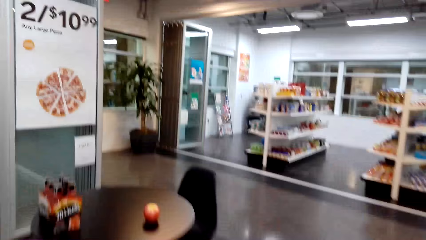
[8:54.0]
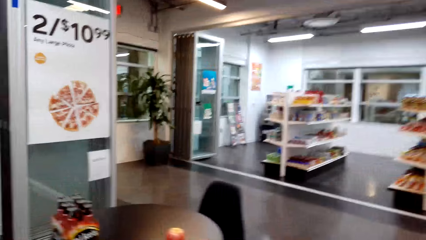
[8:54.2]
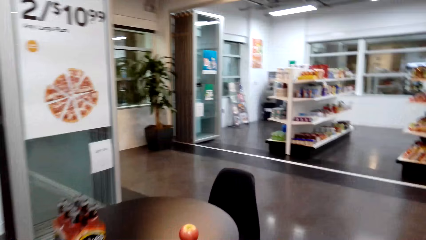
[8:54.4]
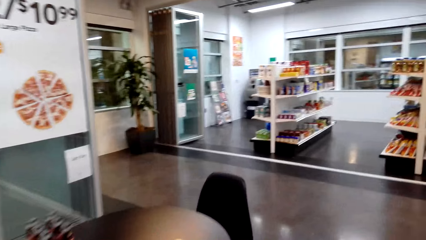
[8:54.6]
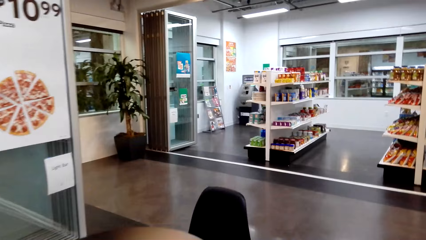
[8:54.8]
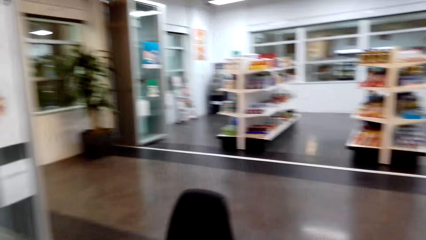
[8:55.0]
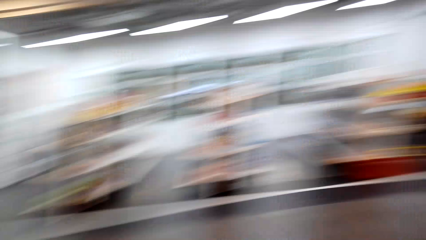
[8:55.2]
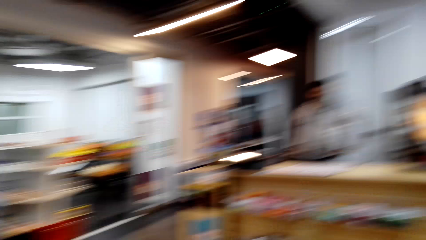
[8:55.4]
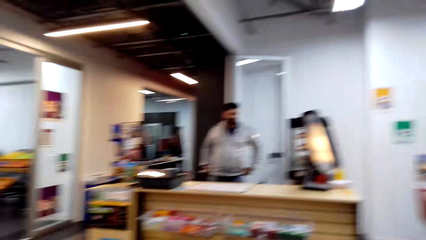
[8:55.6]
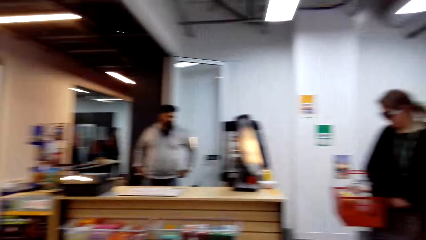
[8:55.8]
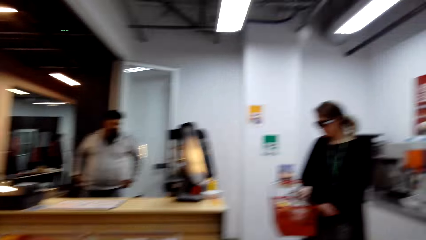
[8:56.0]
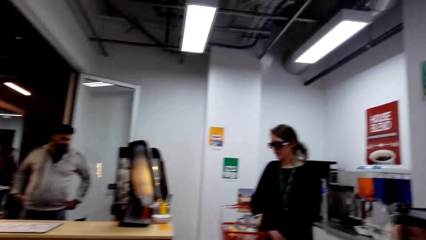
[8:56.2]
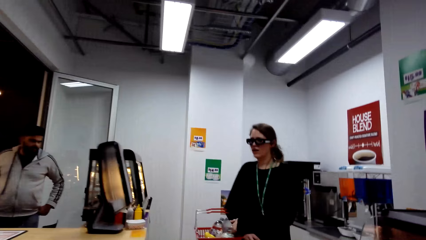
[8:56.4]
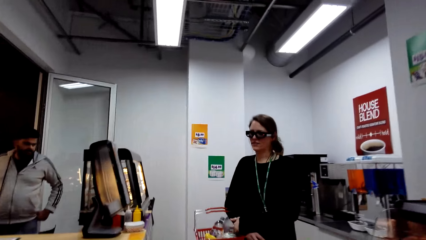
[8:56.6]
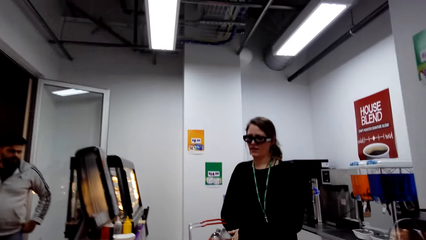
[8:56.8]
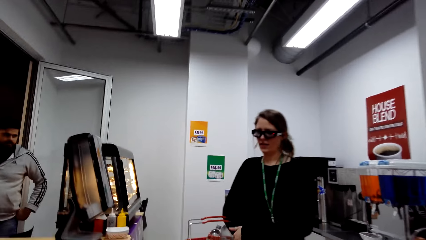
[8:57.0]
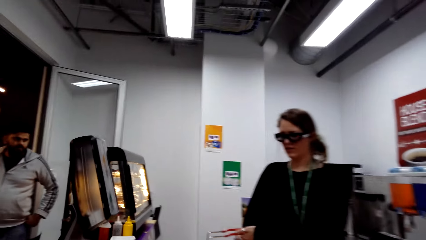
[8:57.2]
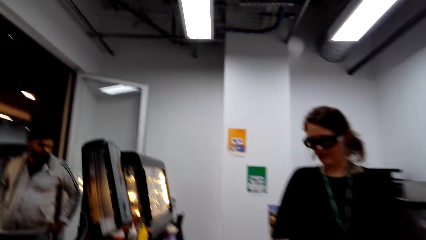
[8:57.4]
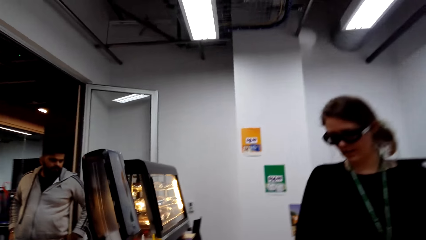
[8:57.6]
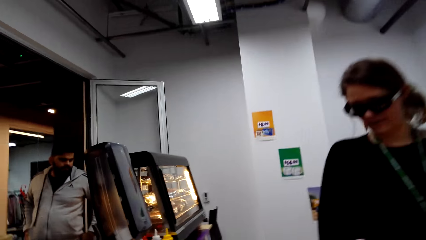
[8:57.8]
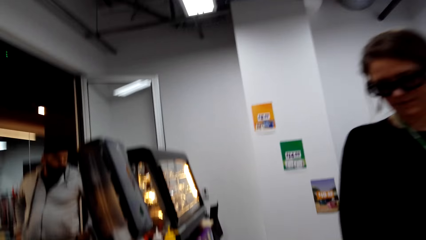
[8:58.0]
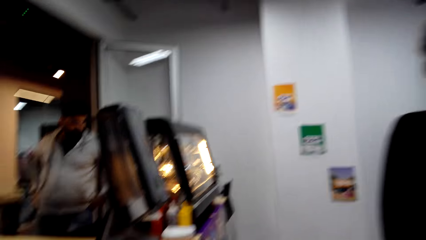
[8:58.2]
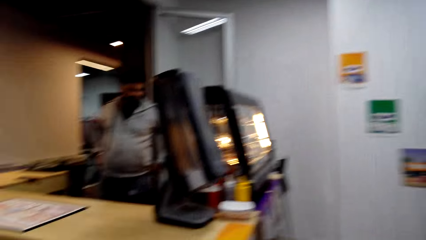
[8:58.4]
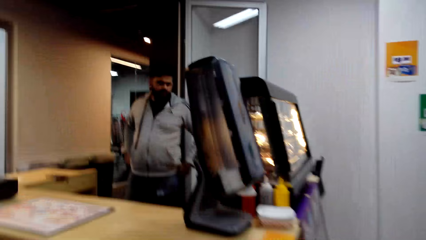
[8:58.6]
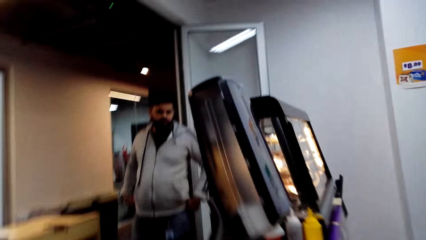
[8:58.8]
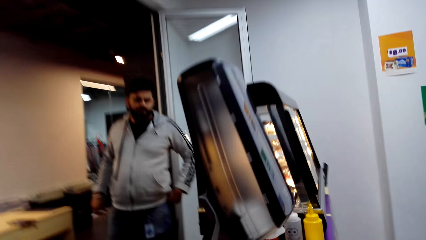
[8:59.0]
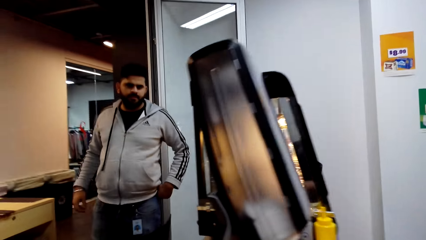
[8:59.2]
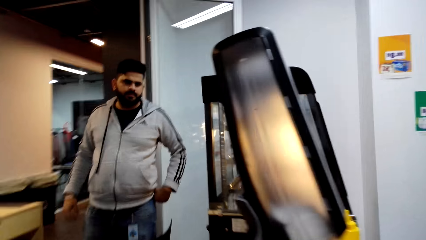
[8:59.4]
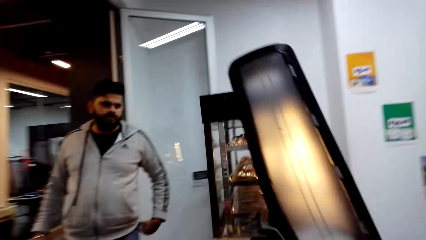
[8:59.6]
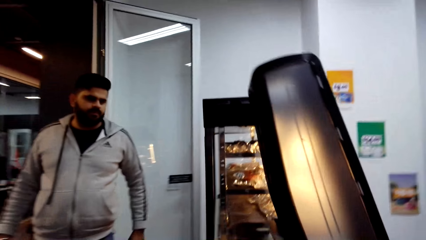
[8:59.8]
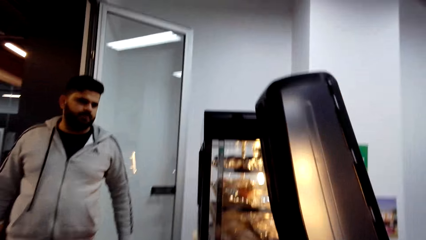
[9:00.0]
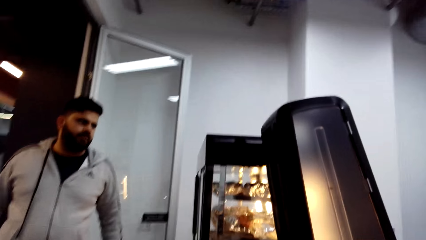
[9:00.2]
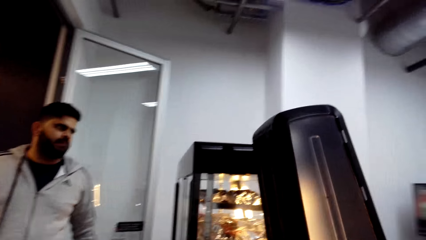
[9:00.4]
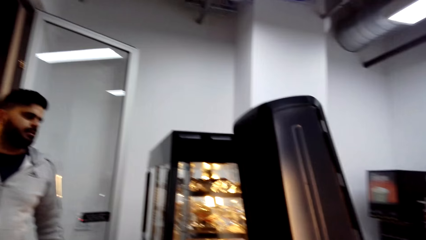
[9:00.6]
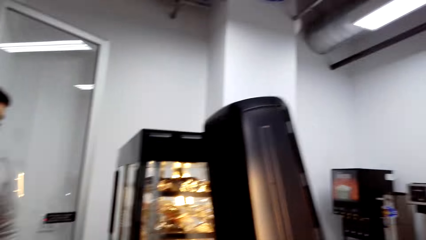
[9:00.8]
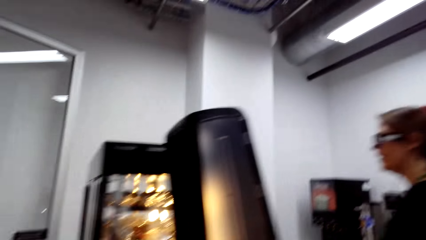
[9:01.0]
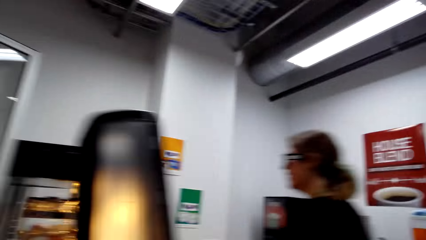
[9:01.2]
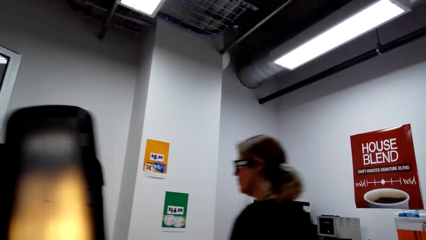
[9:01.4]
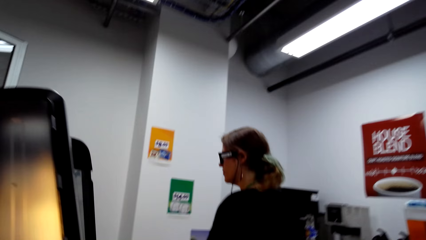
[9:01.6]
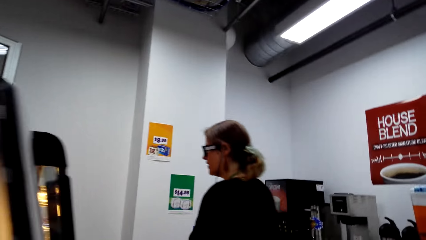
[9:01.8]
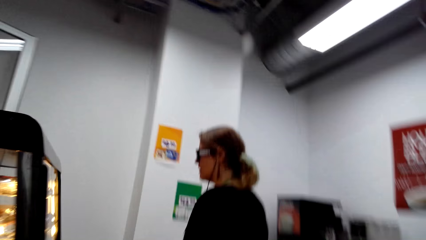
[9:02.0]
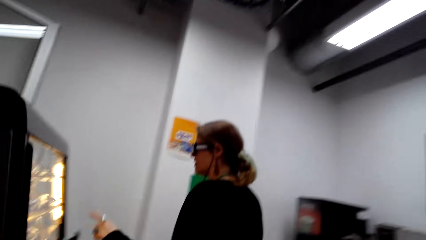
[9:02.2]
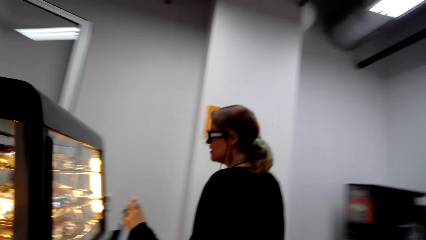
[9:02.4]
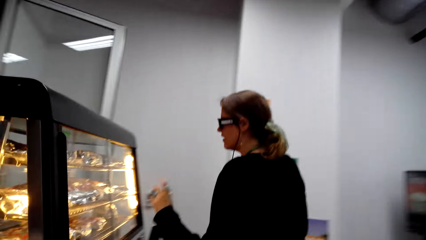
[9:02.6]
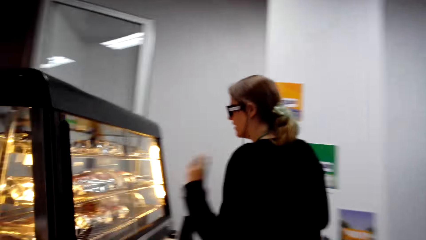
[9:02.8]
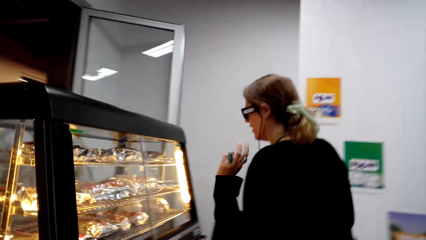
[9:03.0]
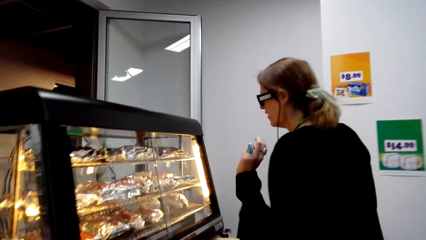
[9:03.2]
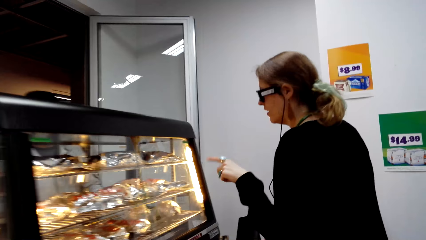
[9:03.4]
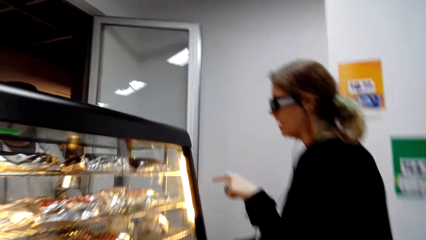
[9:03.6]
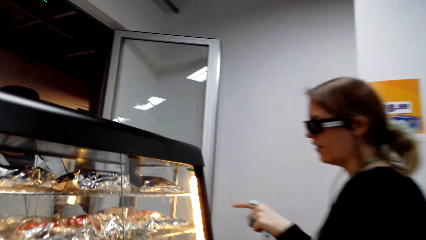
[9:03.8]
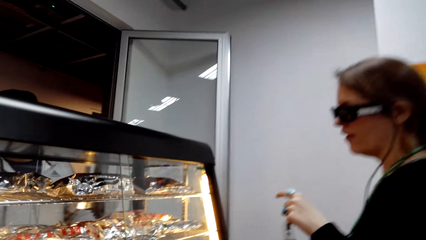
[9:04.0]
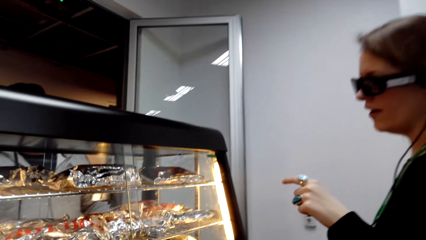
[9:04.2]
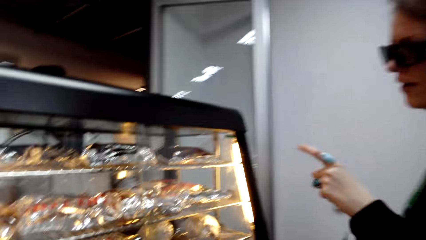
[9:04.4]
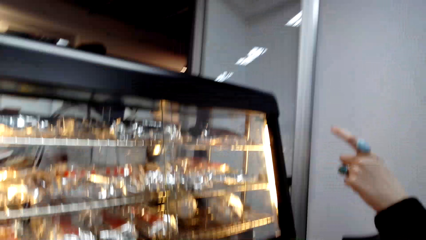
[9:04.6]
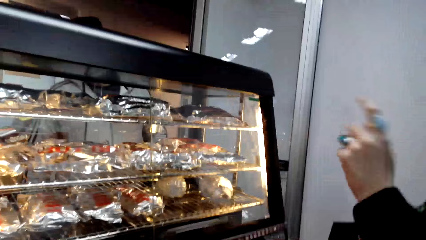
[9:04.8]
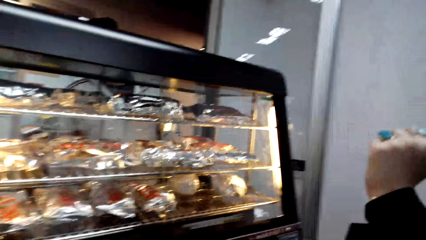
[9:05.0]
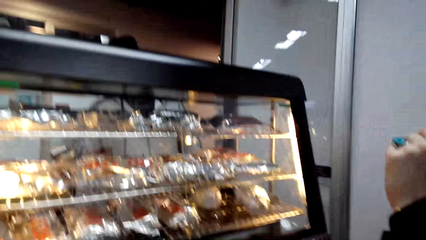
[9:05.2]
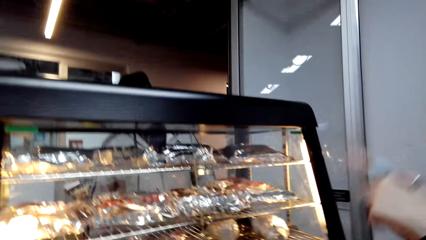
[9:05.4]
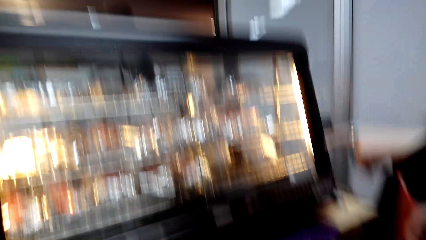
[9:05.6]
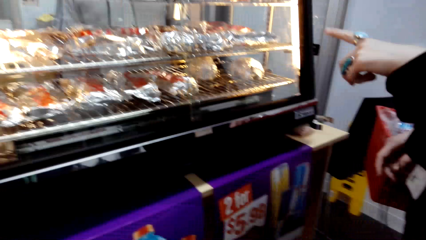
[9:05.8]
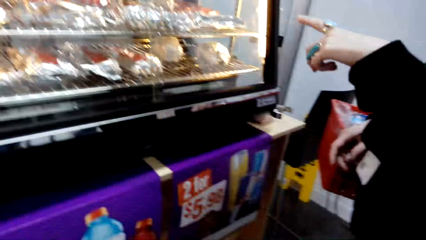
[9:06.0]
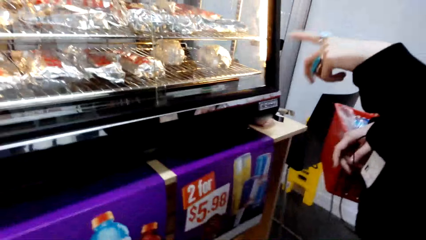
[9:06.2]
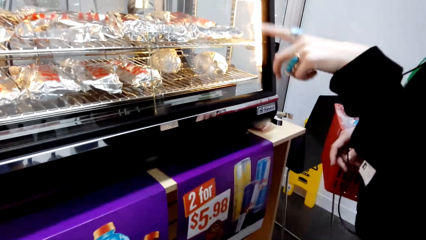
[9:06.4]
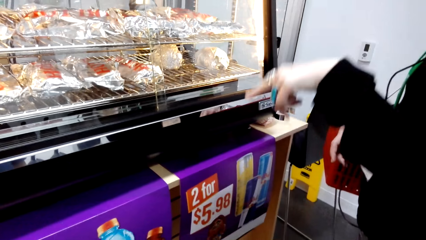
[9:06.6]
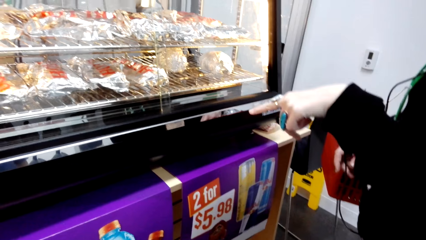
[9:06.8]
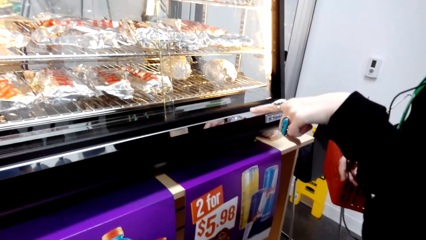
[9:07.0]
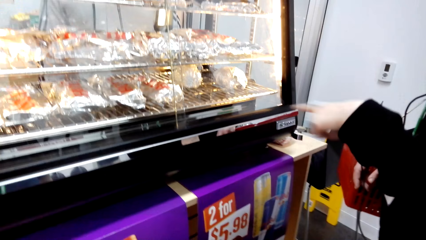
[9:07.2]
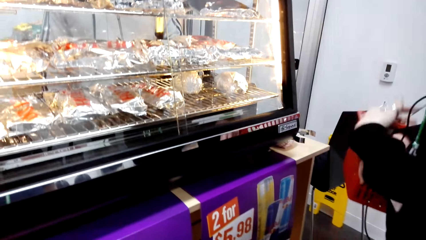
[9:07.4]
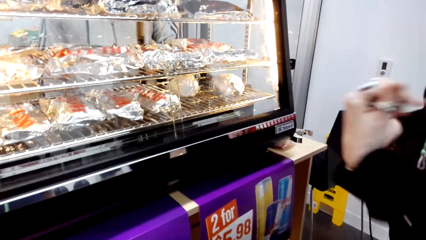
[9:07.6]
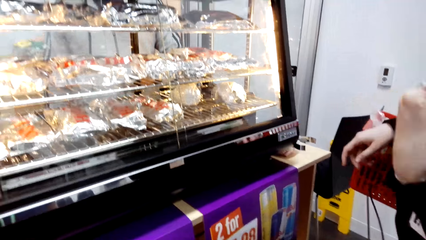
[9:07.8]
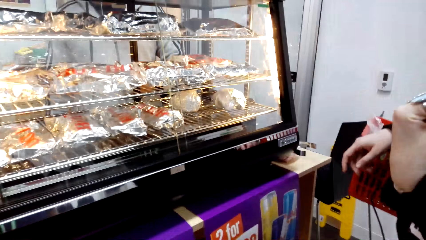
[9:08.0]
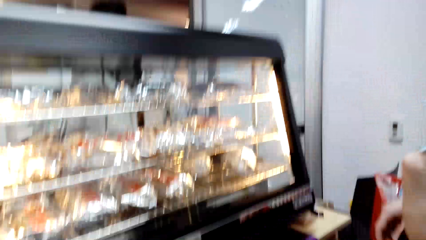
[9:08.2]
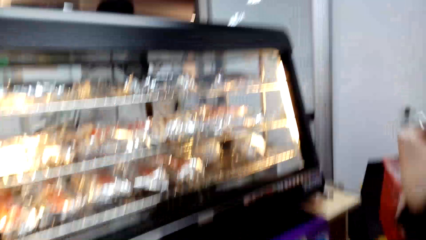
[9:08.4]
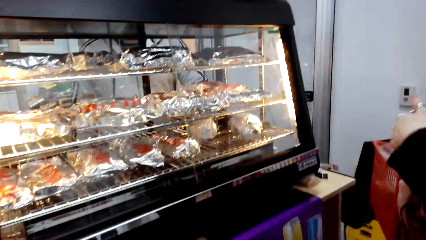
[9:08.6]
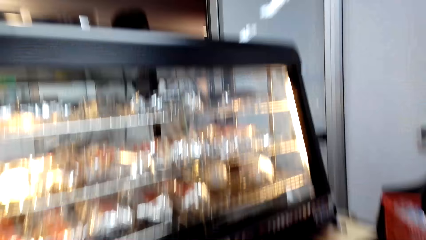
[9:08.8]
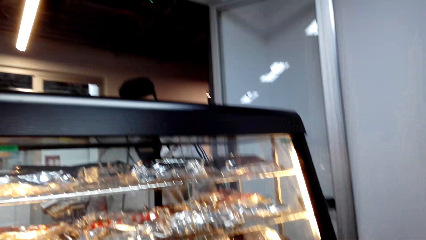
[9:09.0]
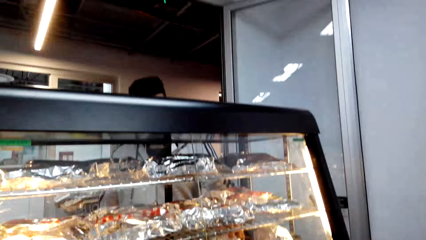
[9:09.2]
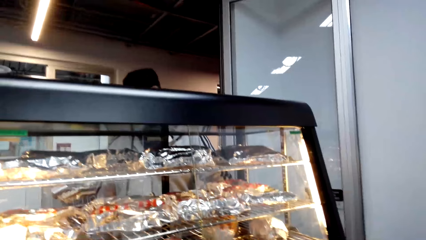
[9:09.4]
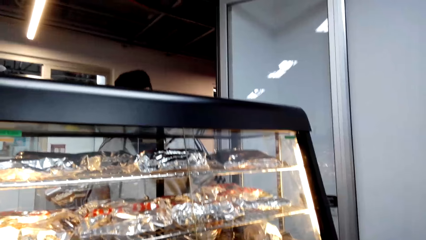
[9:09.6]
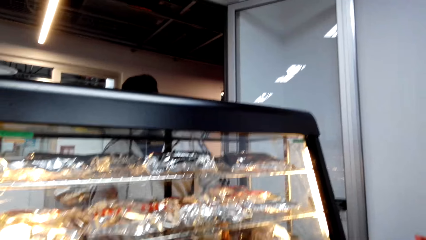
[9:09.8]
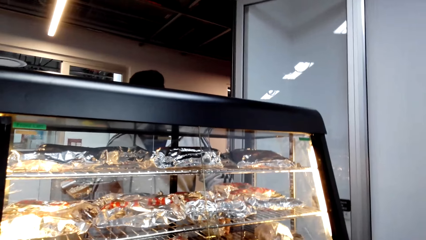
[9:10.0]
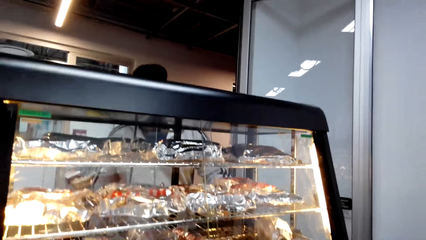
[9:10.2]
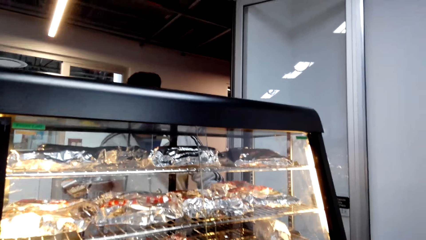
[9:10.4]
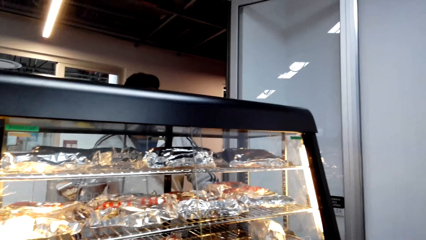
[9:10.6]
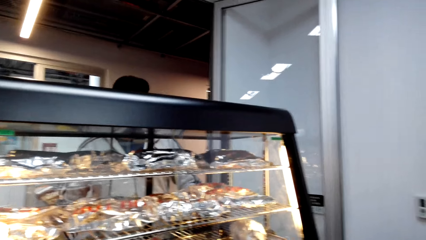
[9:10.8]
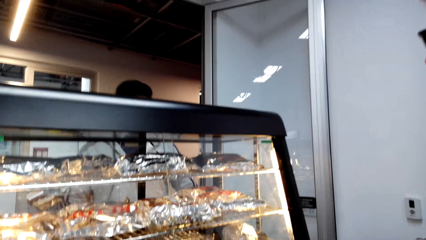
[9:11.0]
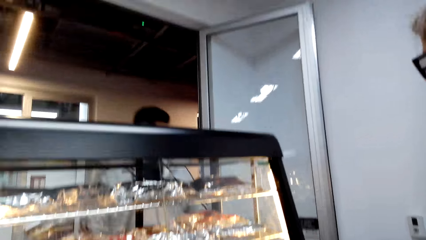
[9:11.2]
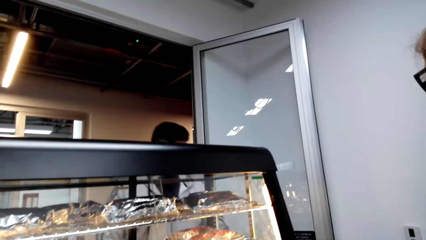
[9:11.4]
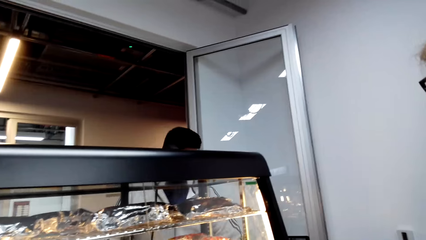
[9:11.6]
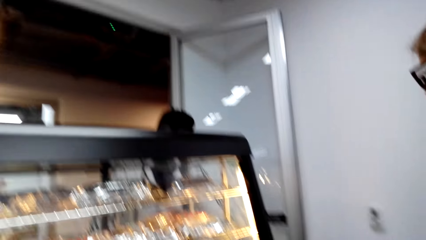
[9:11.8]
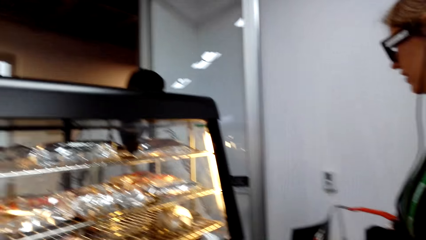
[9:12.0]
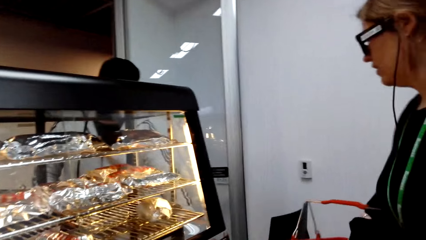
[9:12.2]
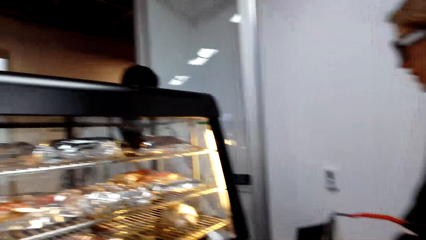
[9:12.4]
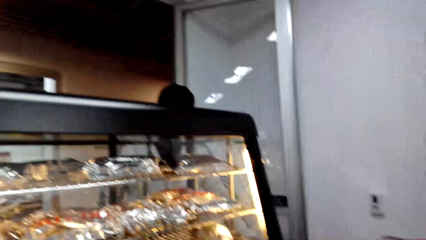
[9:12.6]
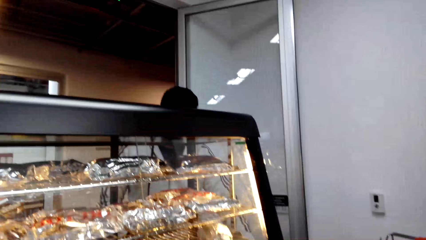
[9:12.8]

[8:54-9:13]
A woman walks in the shop. The woman interacts with a man. Another man stands at a cashier. The woman walks. The woman points at the burger storage stand. The camera wearer interacts with the other man.
